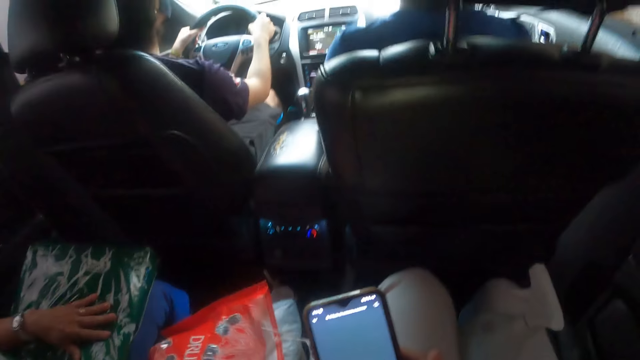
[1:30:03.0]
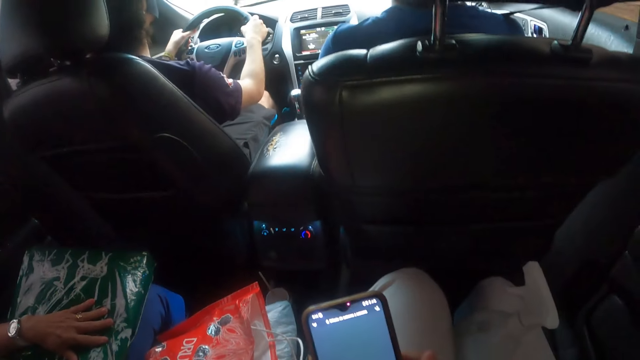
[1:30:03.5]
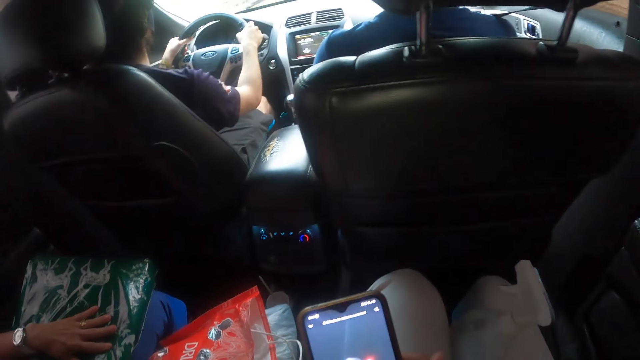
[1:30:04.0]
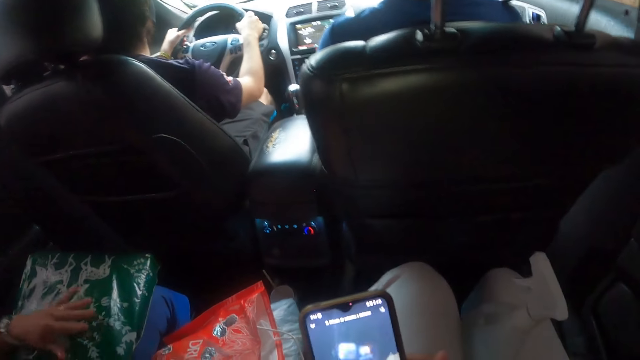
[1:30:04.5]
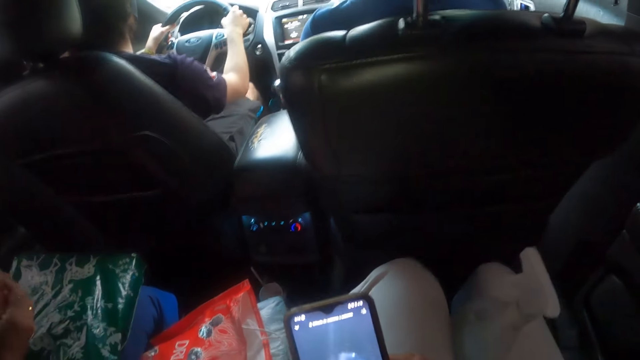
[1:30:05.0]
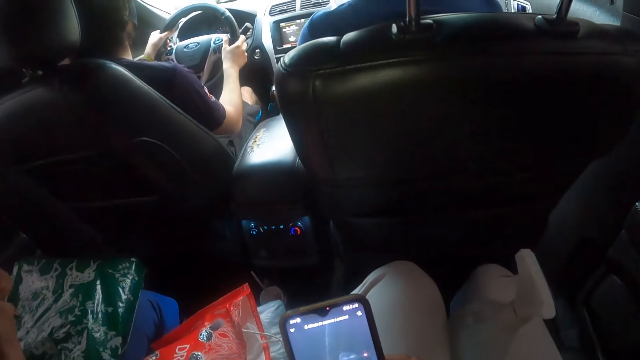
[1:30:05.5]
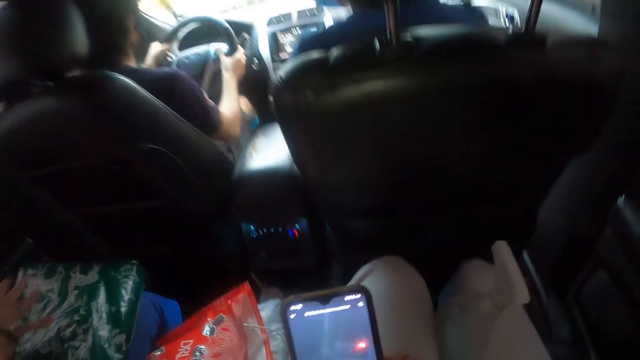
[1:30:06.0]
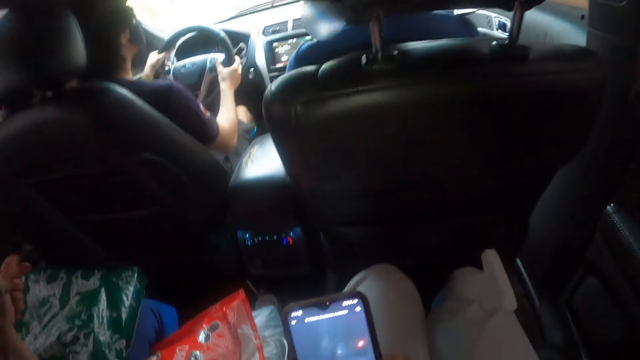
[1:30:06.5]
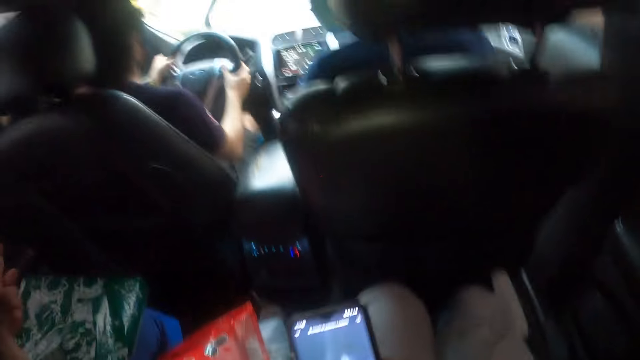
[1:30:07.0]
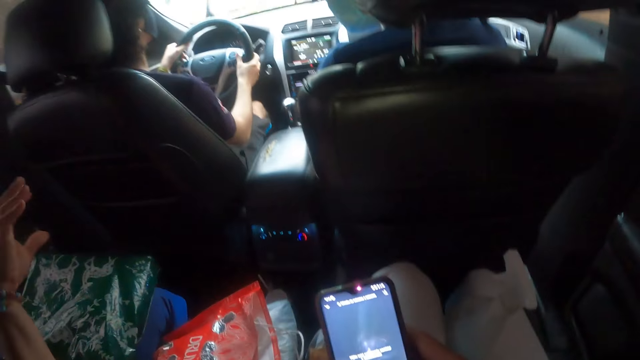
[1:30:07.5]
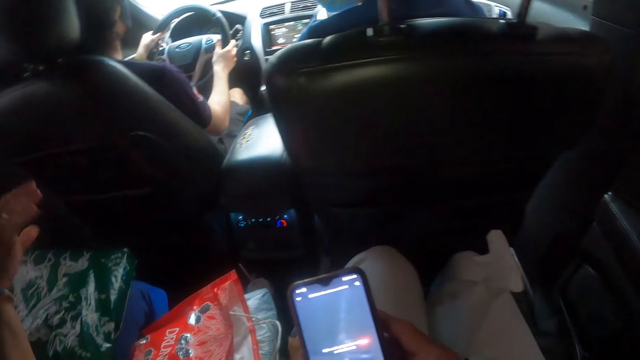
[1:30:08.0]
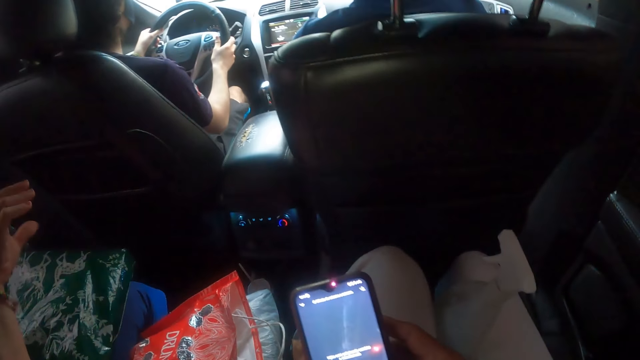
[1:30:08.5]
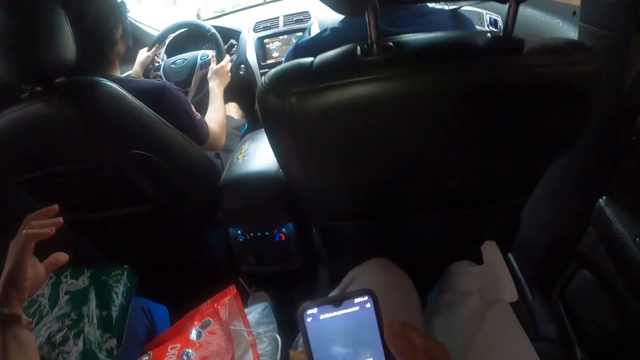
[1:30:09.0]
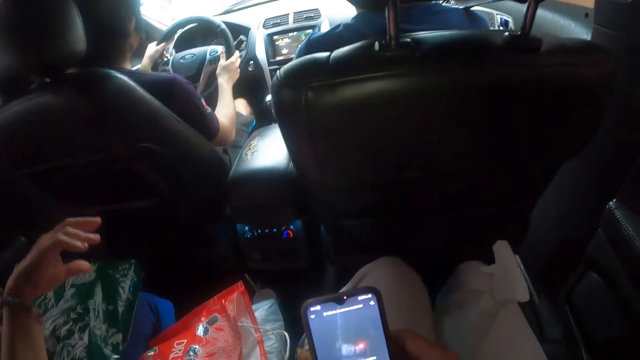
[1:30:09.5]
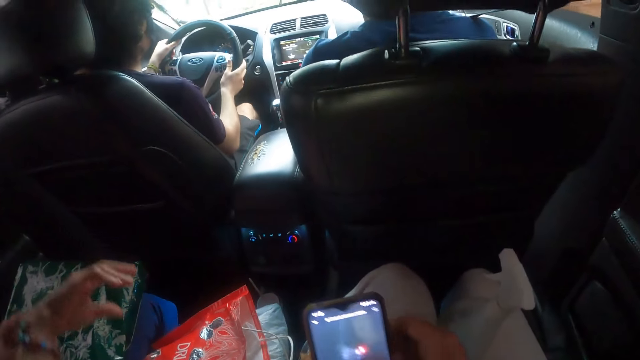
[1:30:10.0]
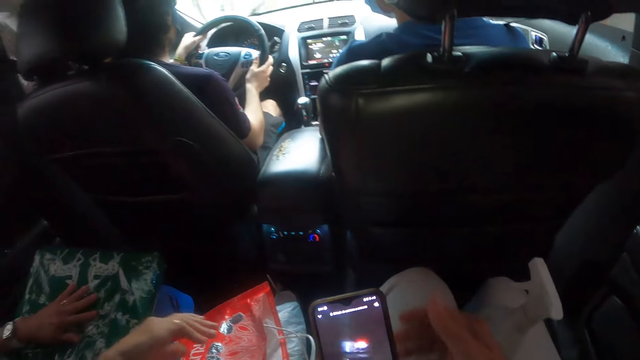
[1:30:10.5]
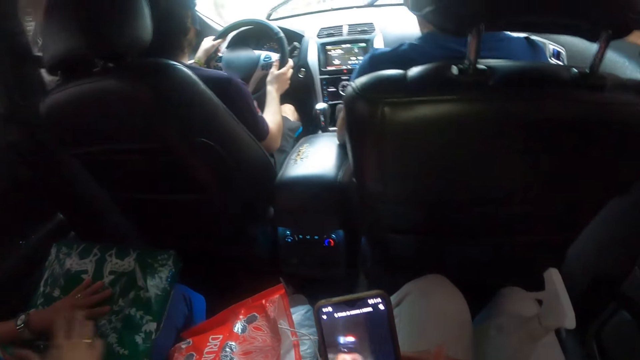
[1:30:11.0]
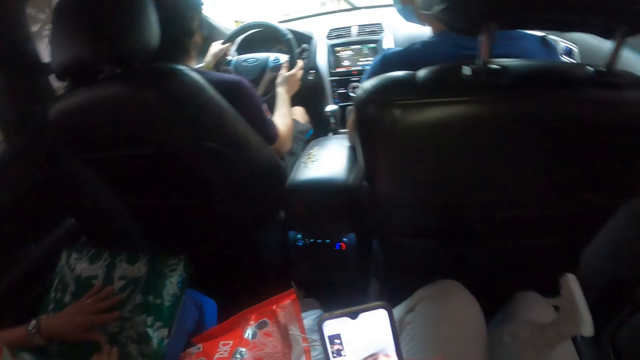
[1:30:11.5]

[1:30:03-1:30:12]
A person touches the accessory on the hand.

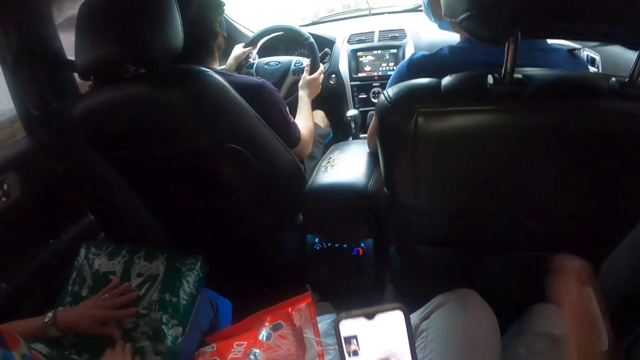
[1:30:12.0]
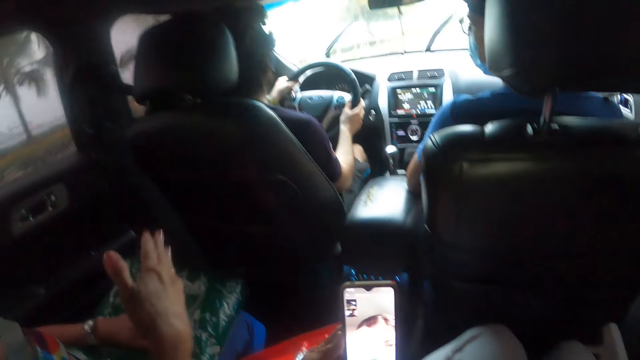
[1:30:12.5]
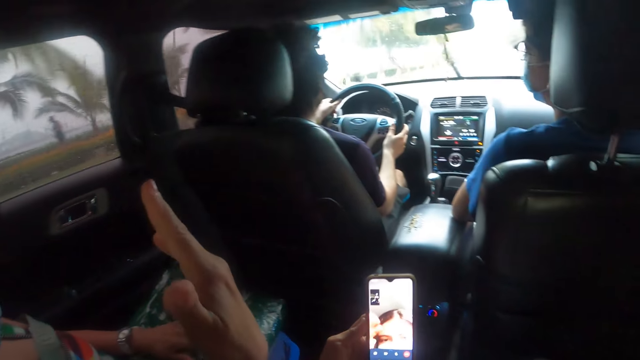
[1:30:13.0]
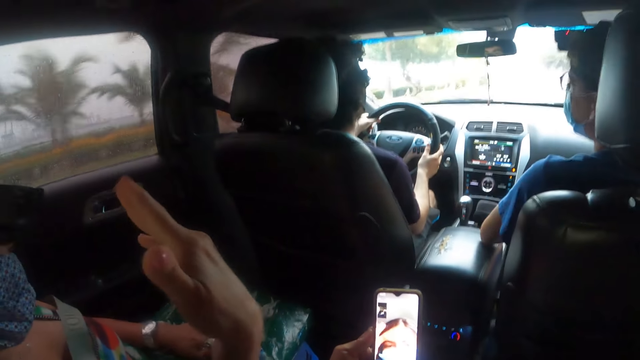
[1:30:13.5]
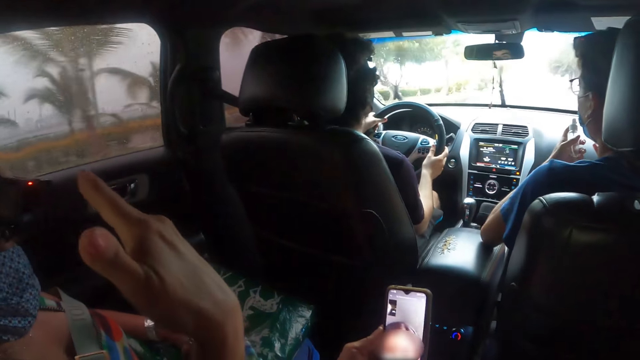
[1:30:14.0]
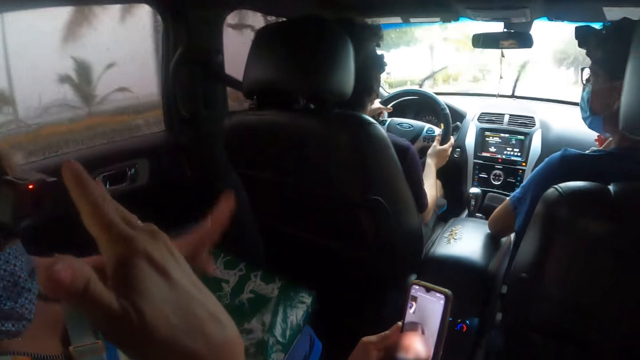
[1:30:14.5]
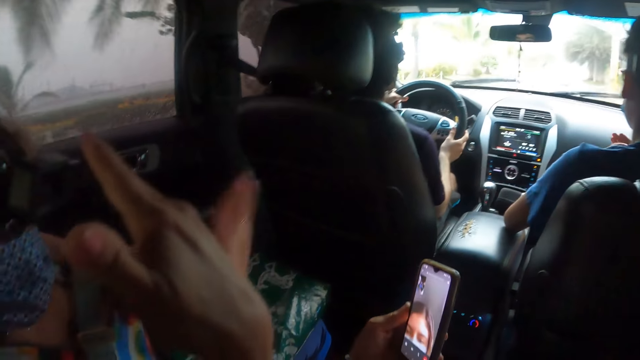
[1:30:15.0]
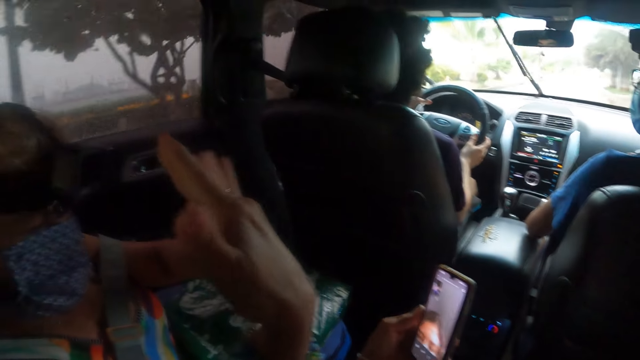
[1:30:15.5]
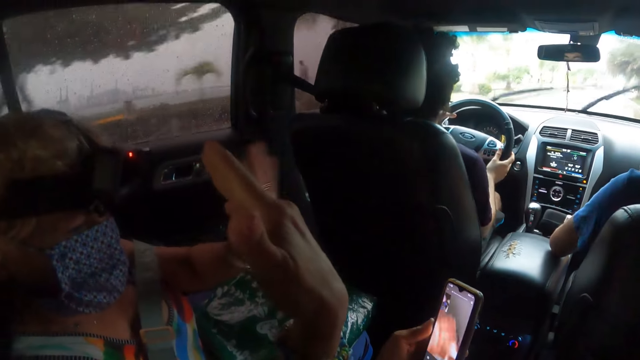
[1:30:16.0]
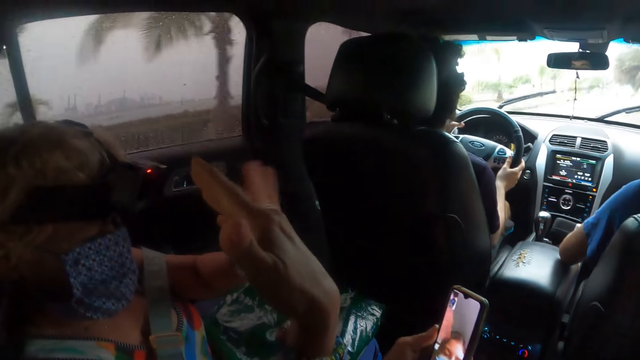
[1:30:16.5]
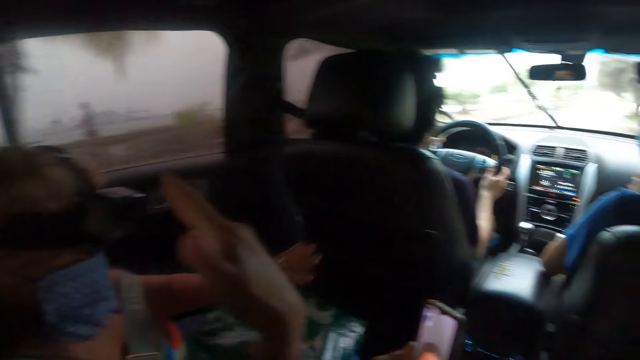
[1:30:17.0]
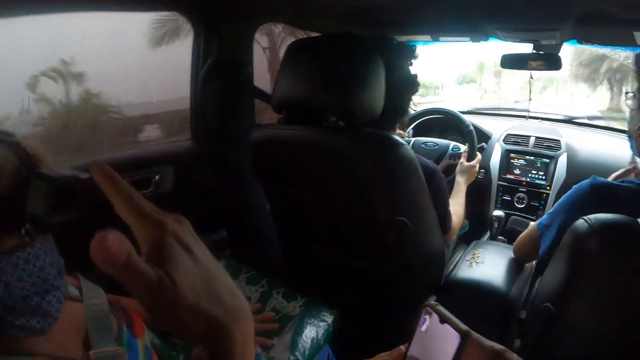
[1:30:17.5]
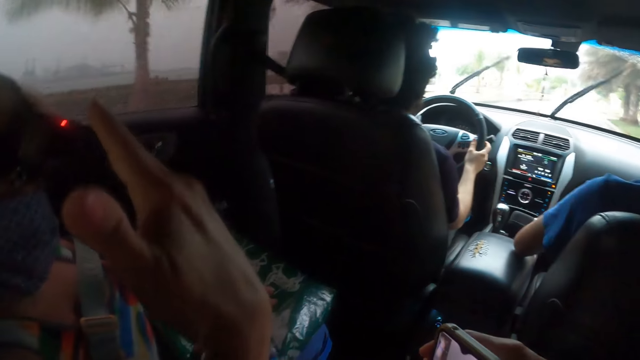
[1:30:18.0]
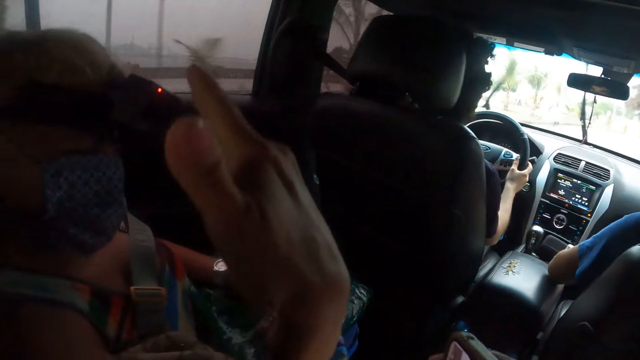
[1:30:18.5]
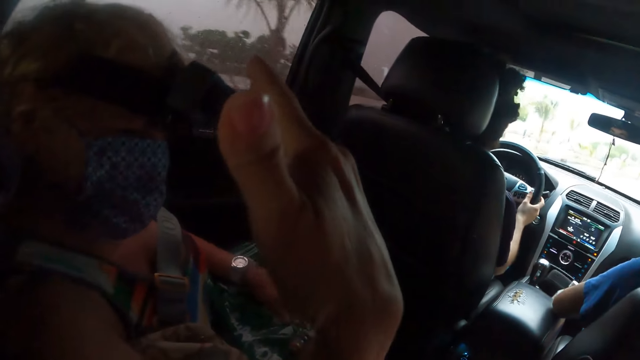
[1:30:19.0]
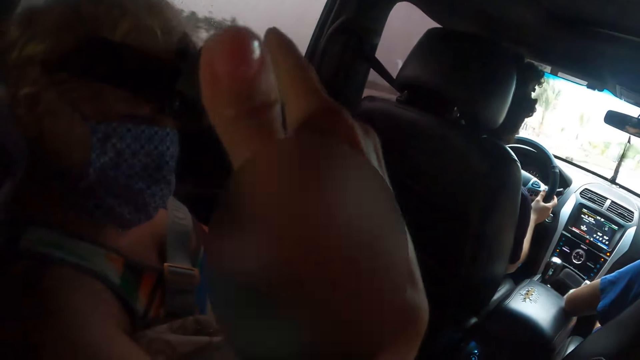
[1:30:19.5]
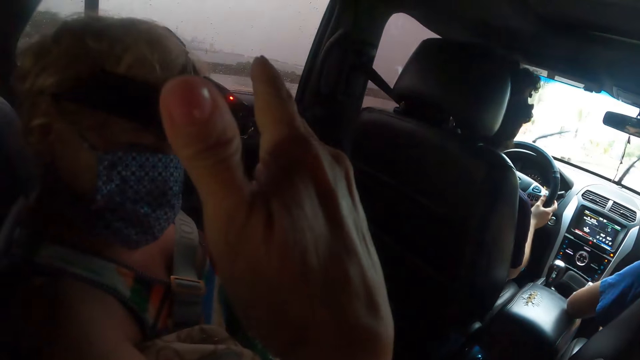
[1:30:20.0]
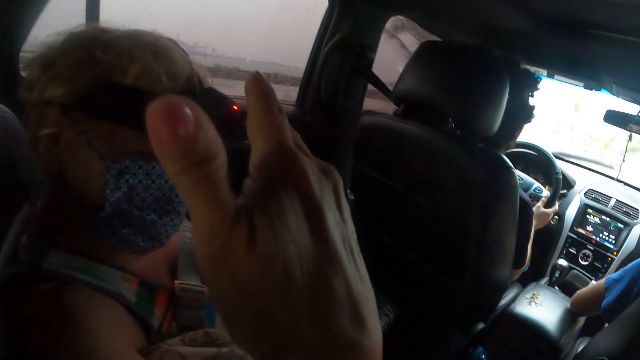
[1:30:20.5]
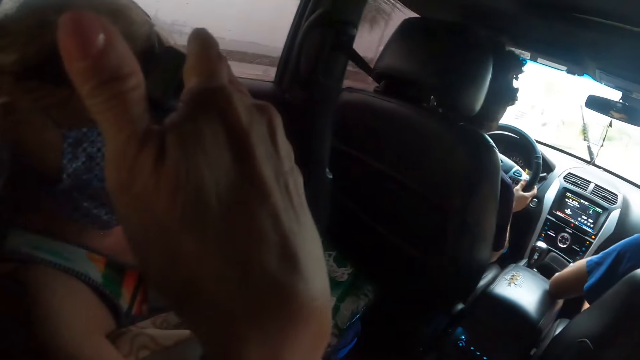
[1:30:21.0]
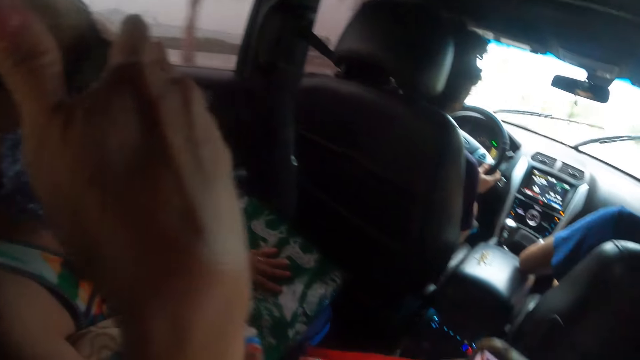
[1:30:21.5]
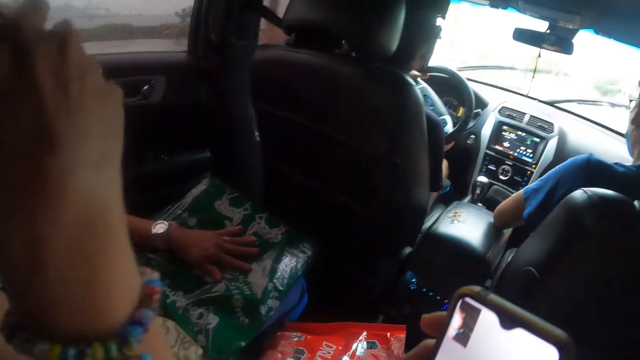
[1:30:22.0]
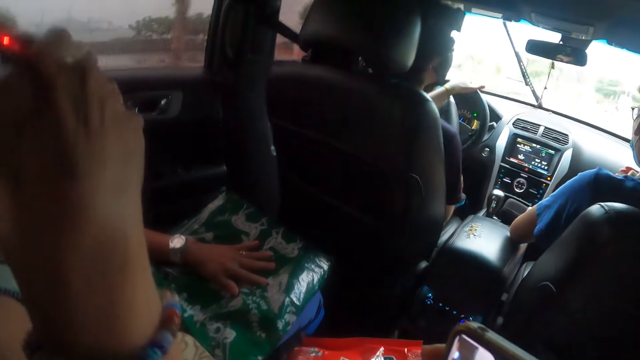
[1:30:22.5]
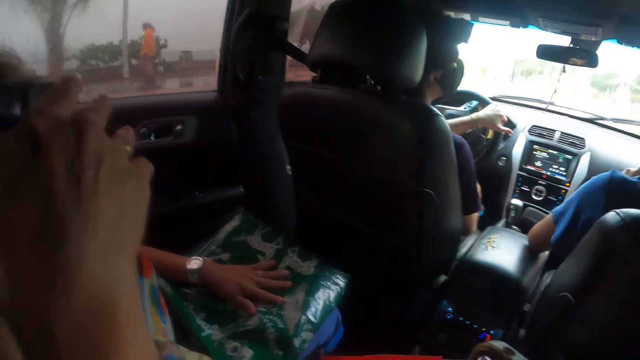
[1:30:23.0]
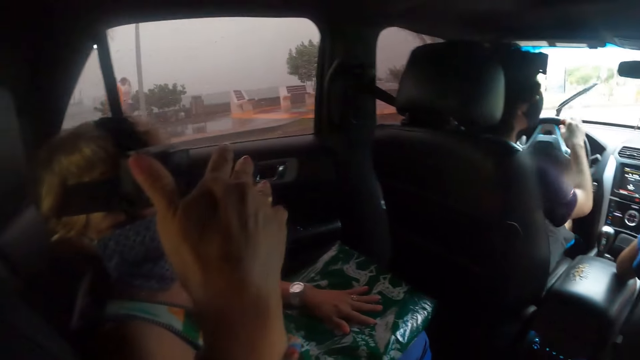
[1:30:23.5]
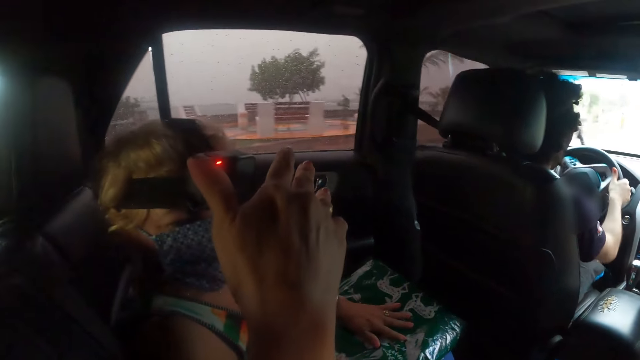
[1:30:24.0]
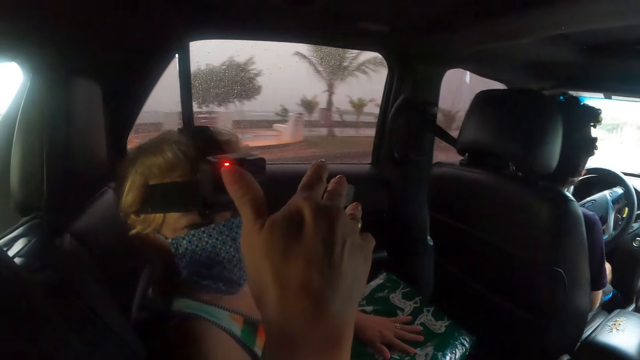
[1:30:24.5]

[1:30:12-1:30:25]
A person raises the hand. A woman waves at another woman on the phone. The camera wearer interacts with the woman and the other woman. A woman raises the hand.
